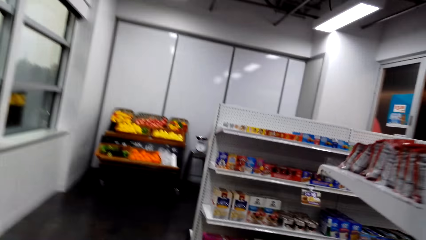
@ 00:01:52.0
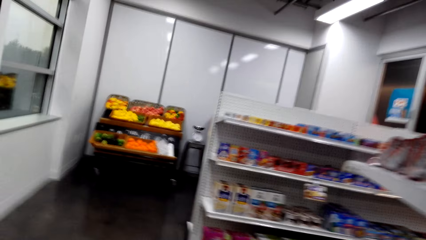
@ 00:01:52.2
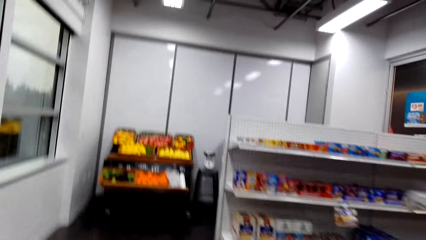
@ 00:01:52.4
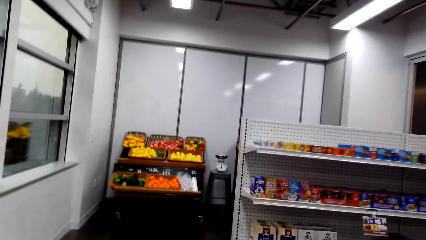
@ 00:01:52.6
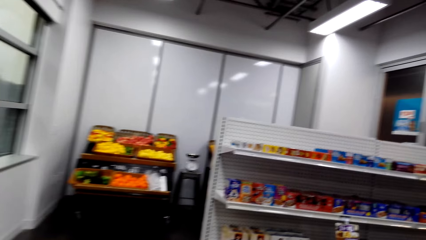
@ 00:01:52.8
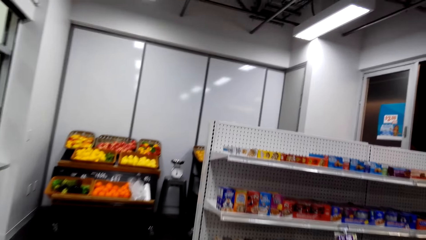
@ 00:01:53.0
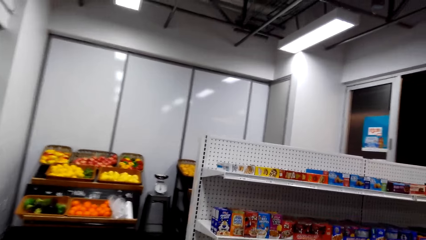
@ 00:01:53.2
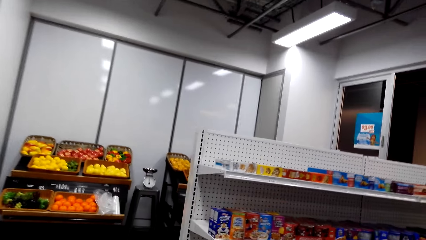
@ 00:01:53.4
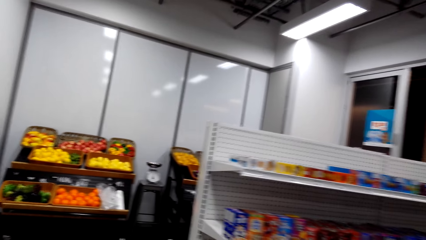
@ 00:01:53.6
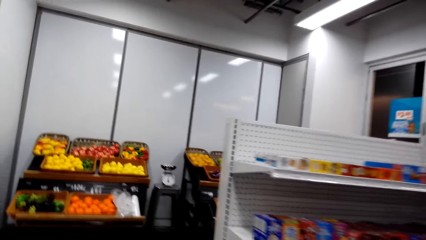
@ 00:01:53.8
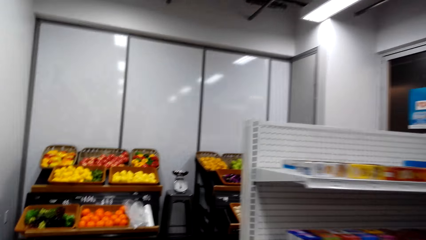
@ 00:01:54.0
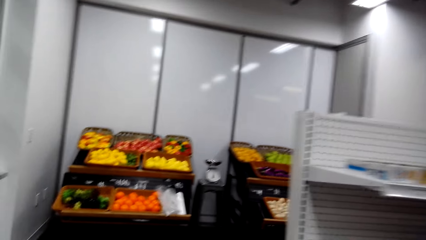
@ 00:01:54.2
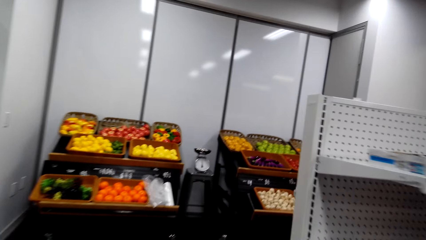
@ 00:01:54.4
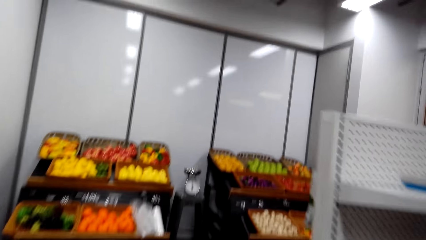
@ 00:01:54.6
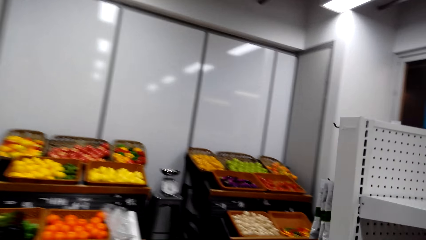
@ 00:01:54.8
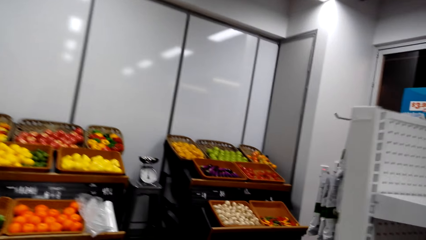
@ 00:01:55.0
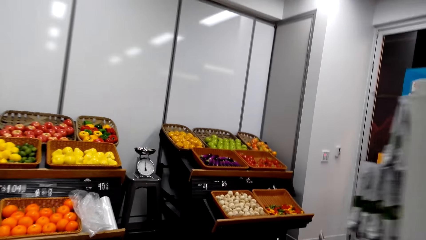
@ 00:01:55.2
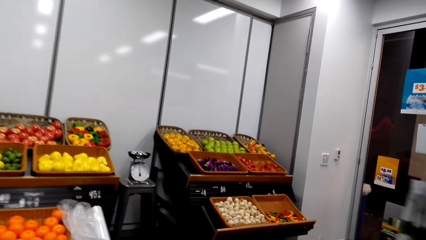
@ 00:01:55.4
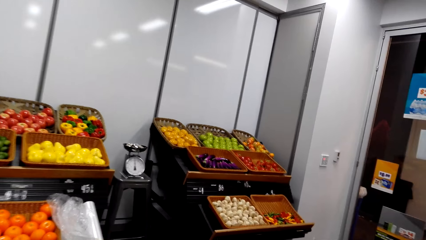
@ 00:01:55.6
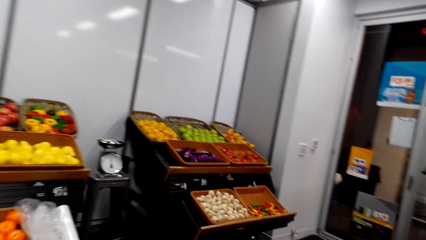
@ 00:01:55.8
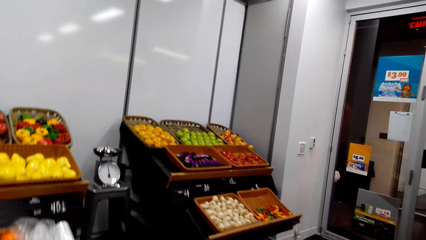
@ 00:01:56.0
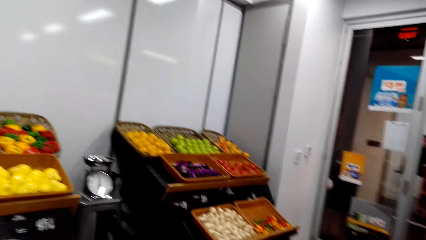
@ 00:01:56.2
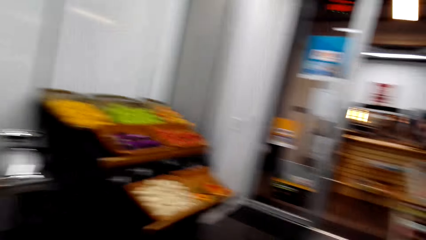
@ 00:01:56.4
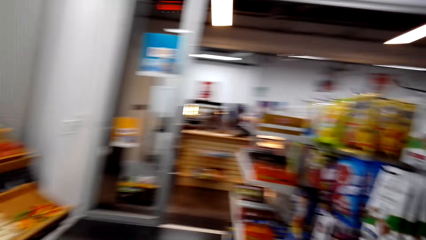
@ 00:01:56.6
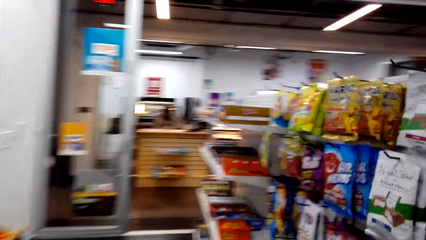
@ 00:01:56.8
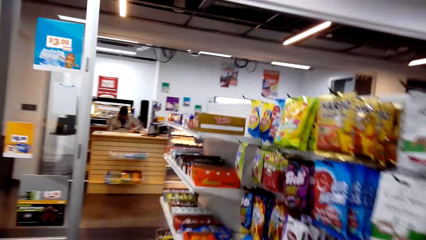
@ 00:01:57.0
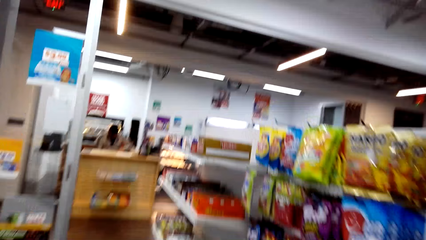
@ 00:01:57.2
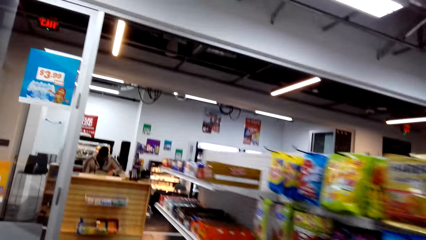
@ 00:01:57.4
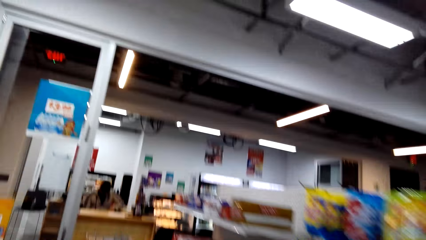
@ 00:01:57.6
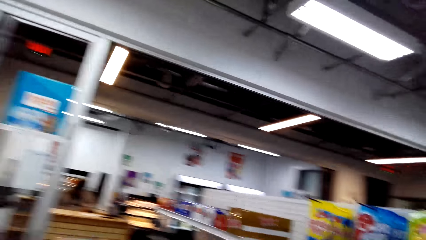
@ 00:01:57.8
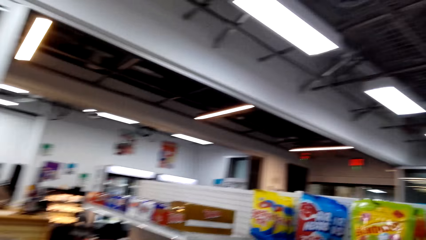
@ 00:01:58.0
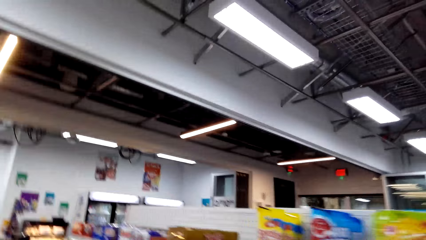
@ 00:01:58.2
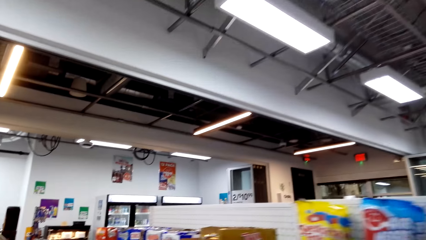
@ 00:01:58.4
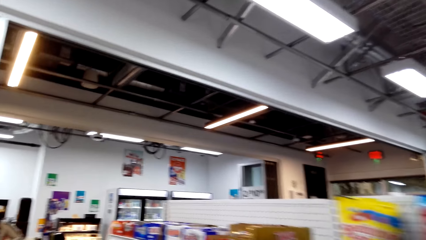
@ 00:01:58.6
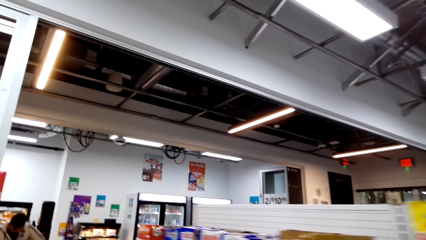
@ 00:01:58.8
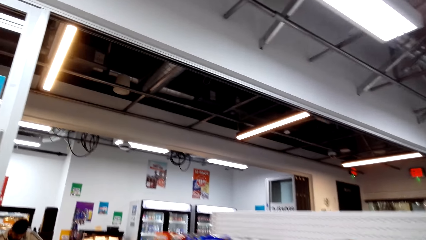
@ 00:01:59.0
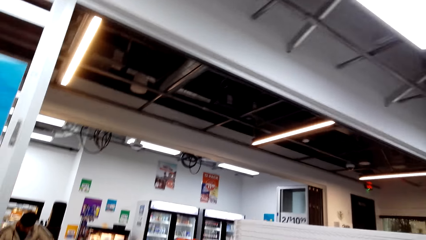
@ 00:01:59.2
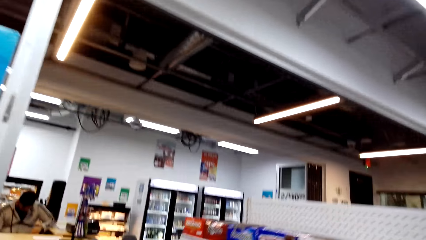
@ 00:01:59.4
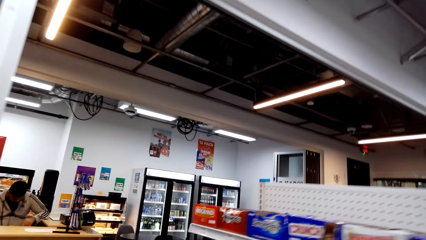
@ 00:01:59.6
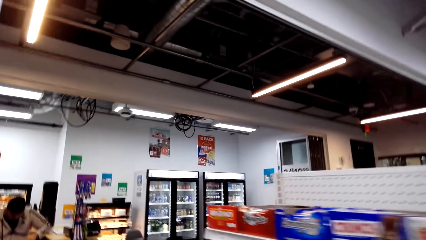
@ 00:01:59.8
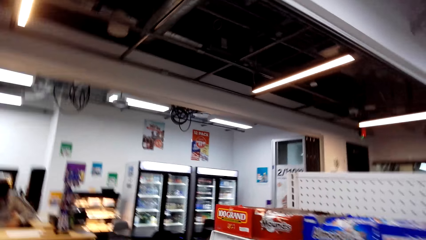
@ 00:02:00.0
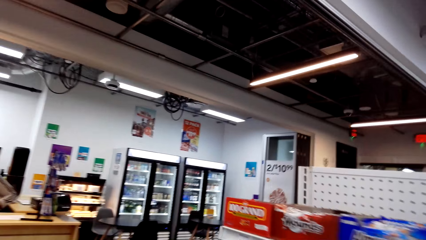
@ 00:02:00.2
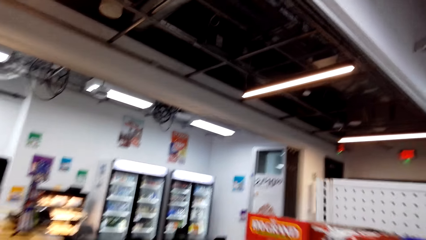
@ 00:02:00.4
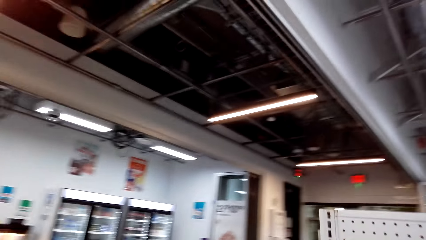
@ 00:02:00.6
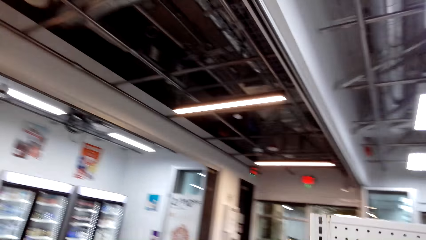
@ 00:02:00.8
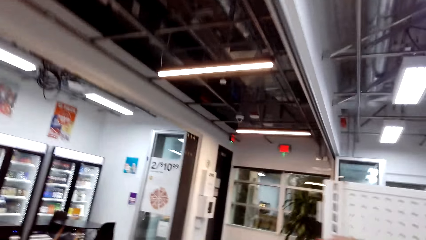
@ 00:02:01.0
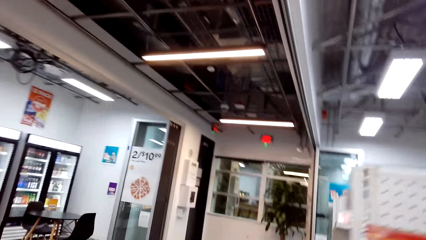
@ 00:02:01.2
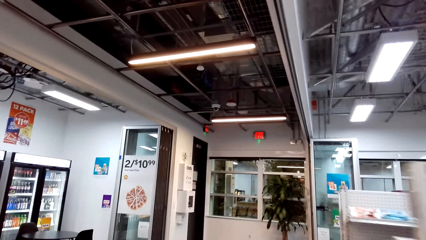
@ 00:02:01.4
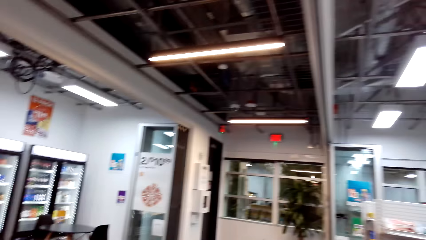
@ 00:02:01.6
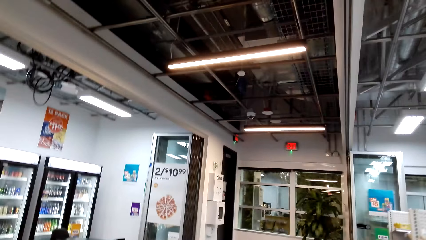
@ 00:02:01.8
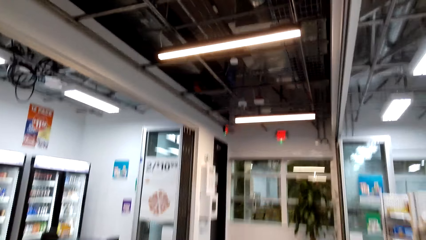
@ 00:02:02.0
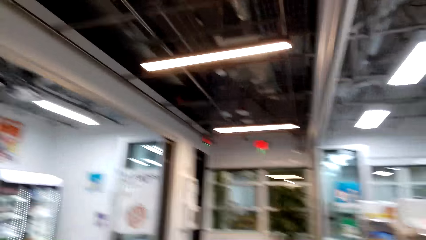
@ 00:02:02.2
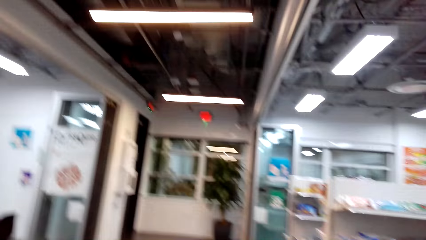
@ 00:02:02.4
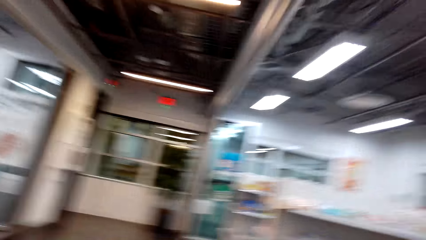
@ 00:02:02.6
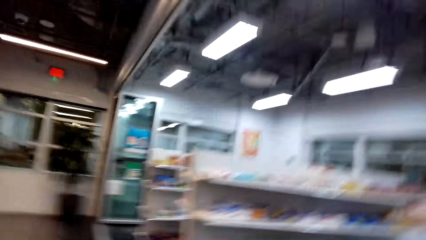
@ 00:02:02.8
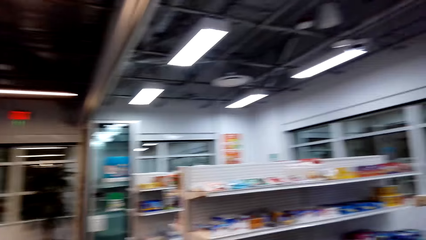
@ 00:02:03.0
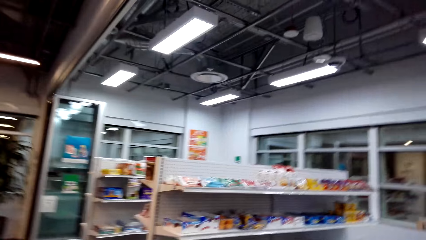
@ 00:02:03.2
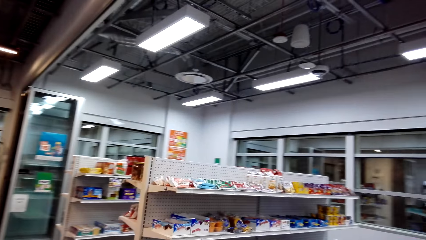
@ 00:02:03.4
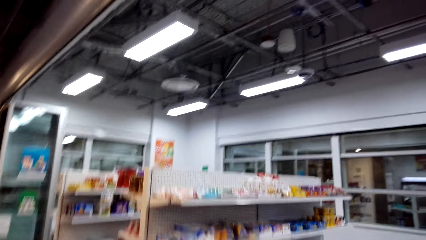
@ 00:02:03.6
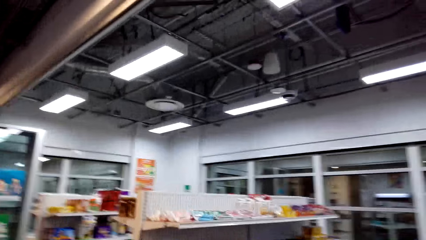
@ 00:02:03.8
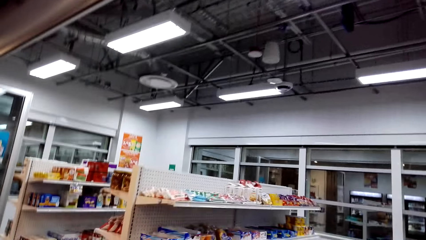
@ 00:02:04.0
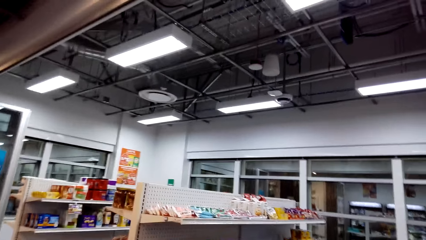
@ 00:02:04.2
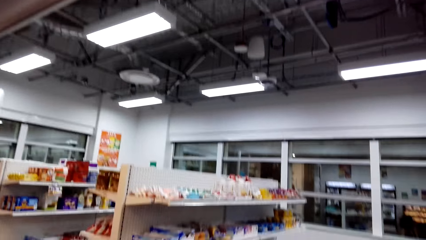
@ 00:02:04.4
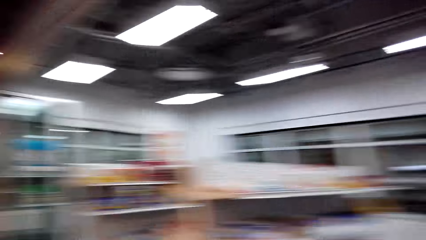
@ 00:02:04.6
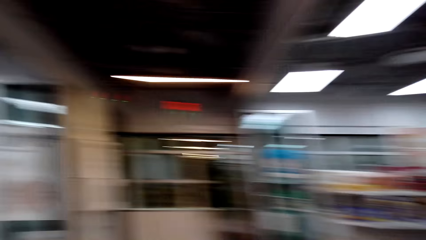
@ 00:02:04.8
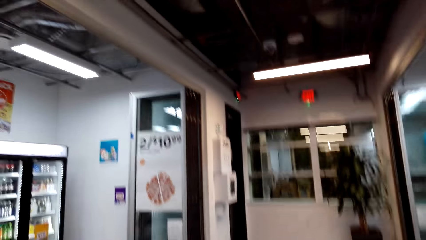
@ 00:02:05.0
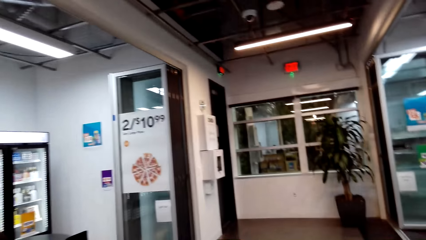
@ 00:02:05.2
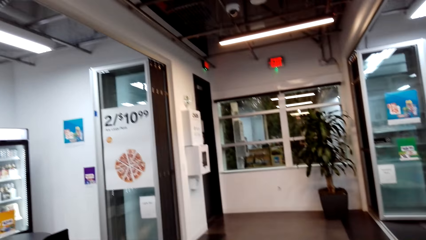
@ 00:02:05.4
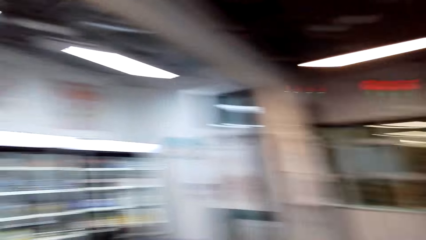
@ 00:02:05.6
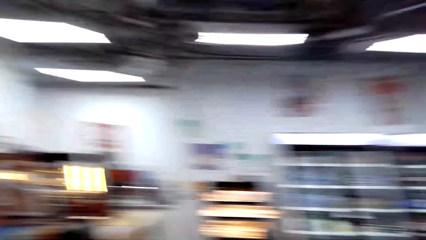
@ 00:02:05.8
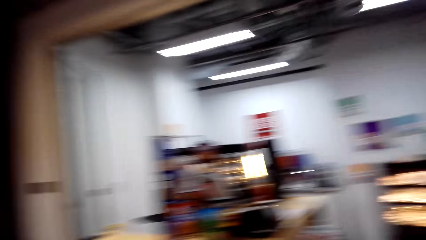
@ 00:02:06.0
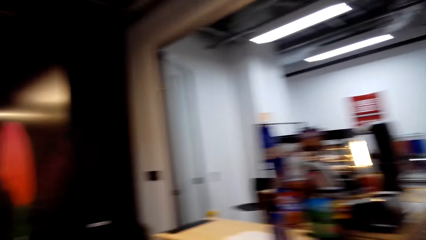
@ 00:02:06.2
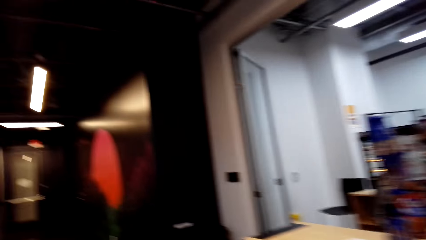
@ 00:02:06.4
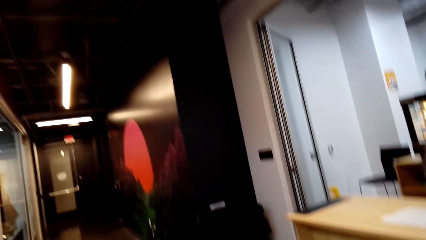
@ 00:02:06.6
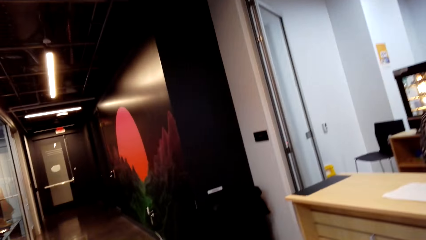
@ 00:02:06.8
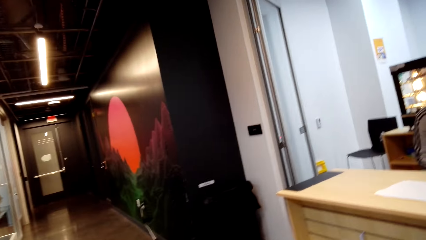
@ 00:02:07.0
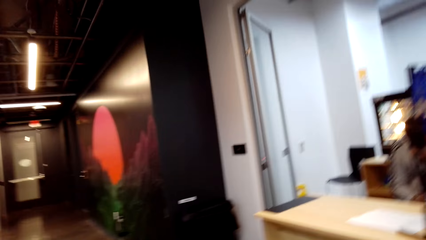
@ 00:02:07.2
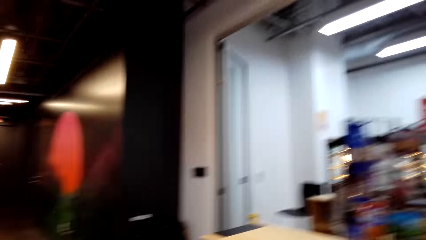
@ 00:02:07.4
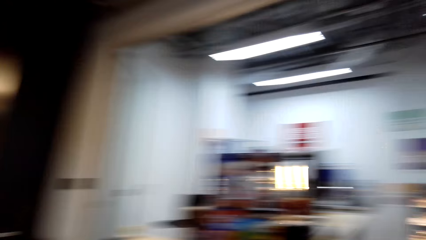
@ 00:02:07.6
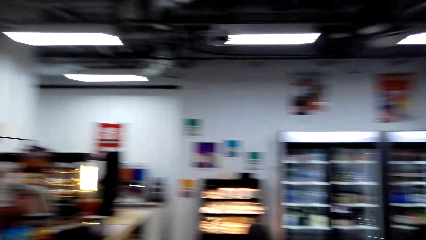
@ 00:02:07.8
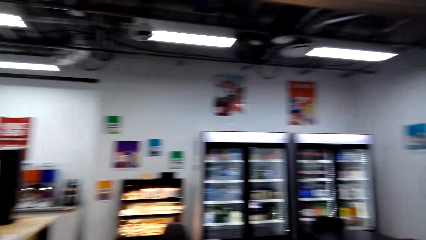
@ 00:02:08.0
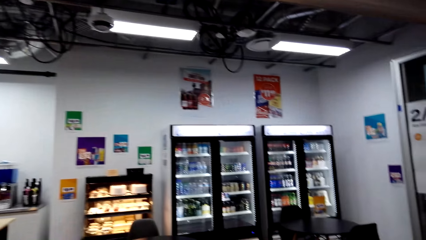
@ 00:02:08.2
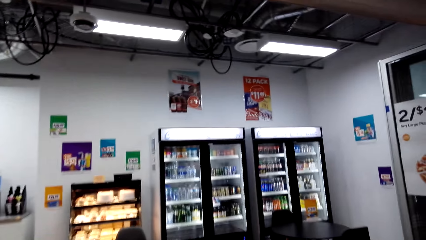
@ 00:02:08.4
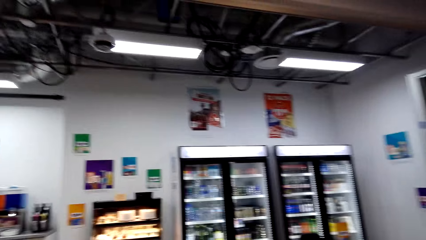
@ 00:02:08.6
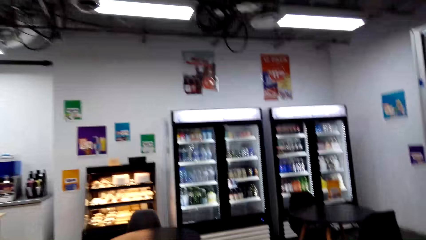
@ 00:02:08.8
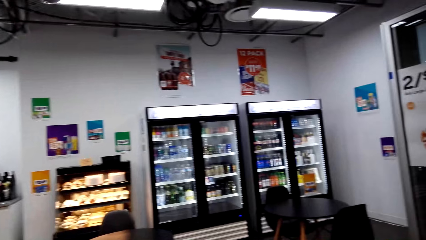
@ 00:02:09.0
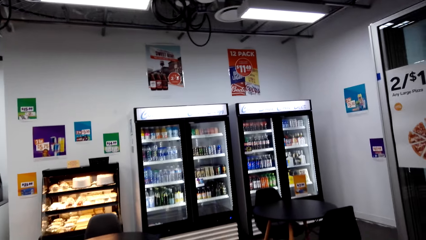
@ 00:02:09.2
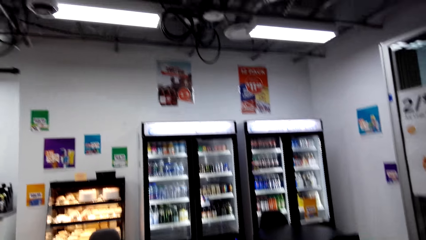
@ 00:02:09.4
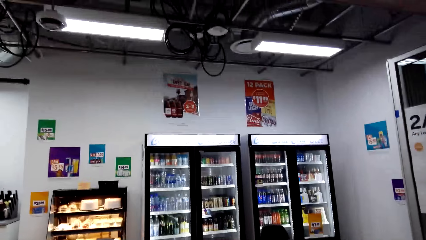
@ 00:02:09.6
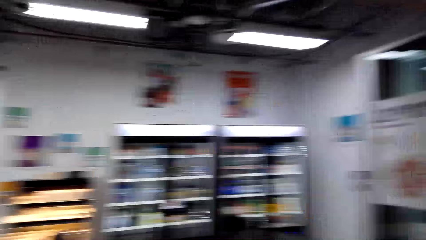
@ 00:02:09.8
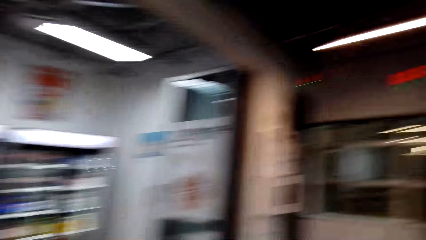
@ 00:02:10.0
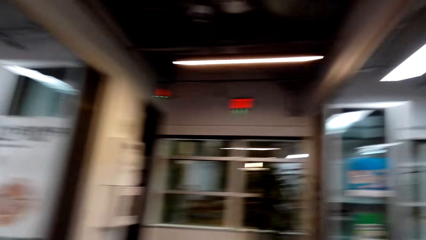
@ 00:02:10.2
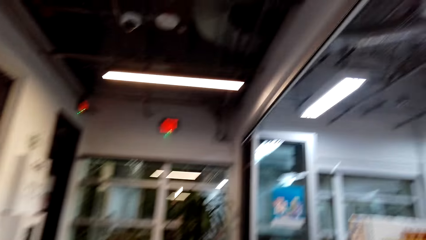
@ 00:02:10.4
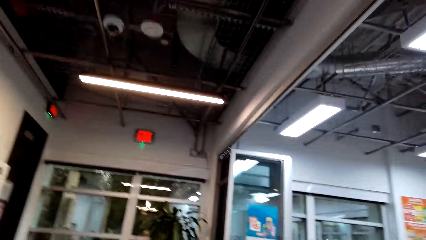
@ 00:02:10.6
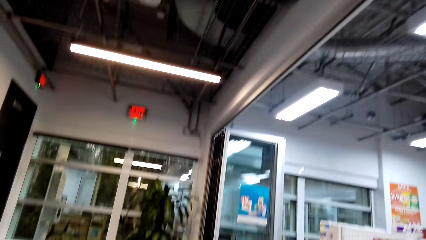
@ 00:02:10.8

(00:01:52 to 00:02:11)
A woman talks. The camera wearer talks. The woman talks. The camera wearer talks. They look around.
